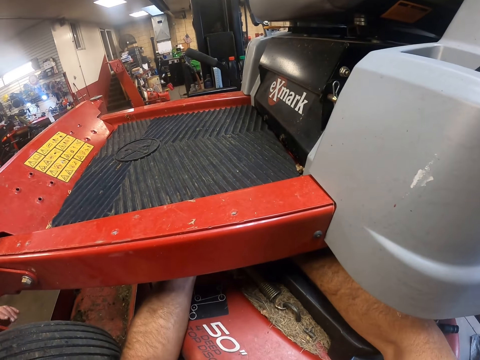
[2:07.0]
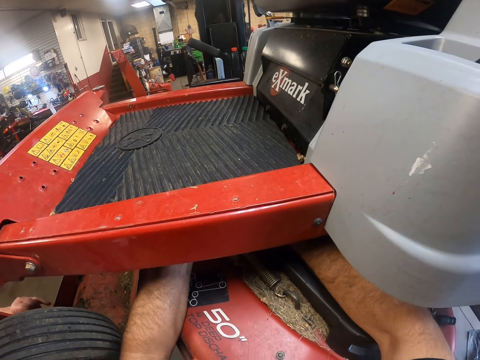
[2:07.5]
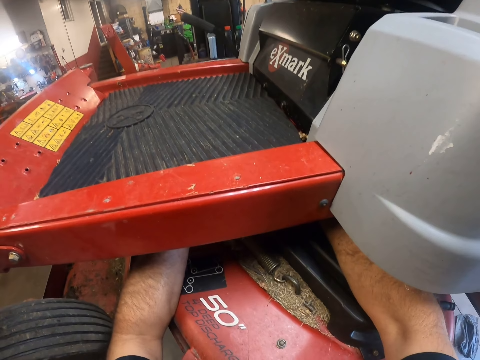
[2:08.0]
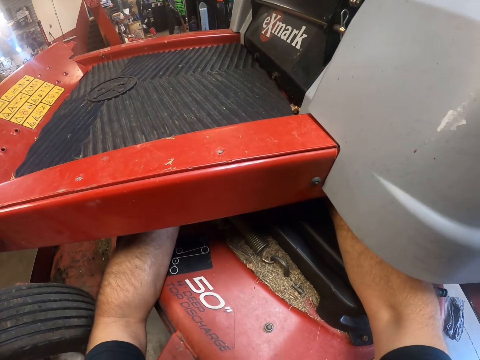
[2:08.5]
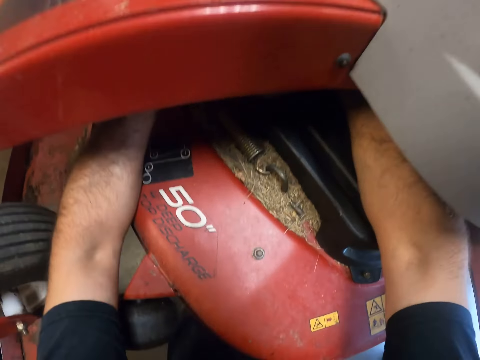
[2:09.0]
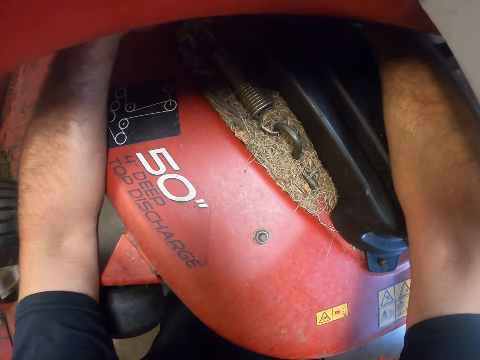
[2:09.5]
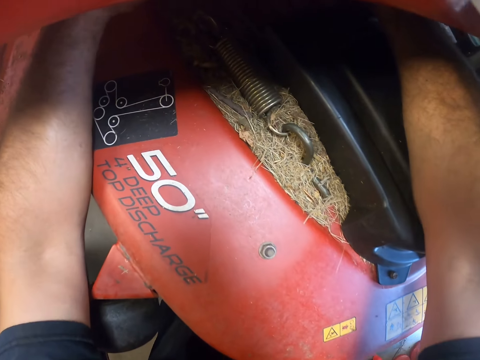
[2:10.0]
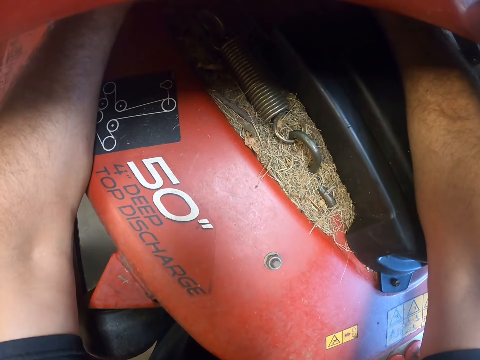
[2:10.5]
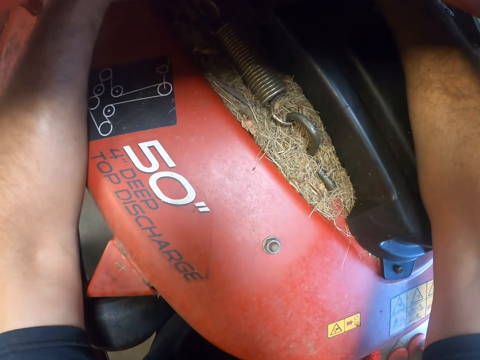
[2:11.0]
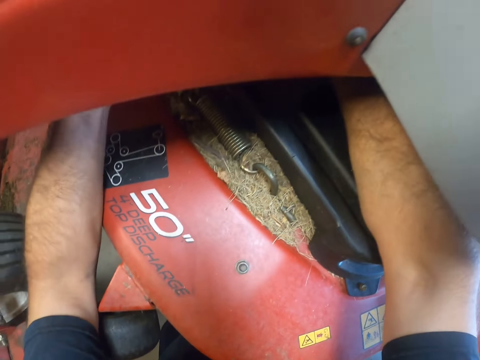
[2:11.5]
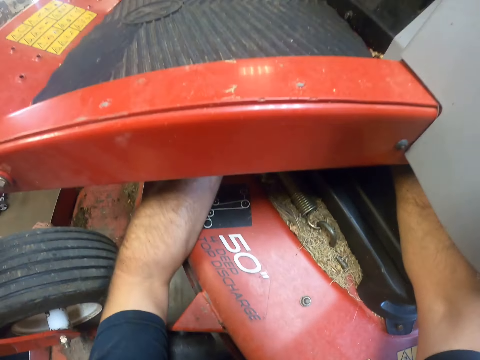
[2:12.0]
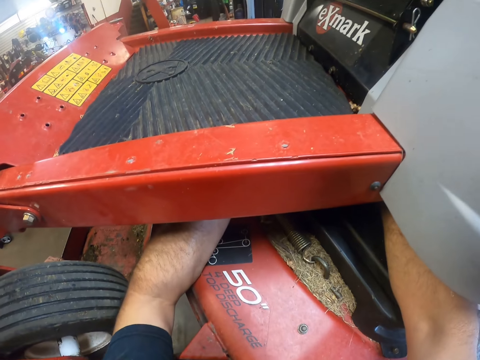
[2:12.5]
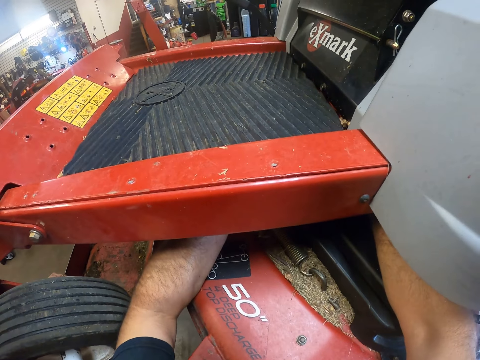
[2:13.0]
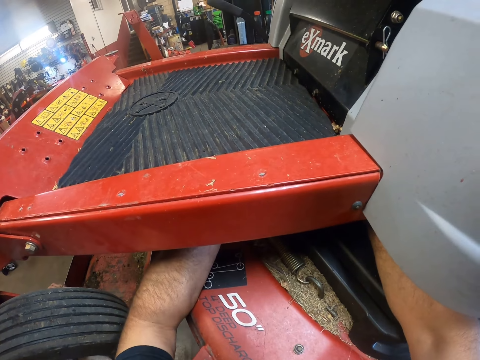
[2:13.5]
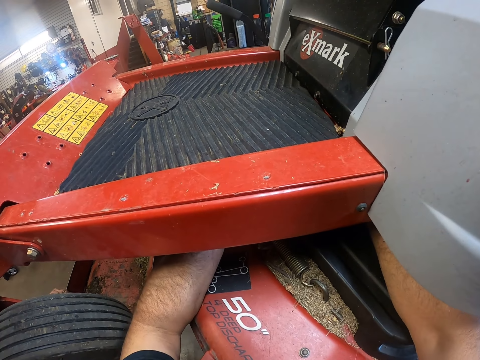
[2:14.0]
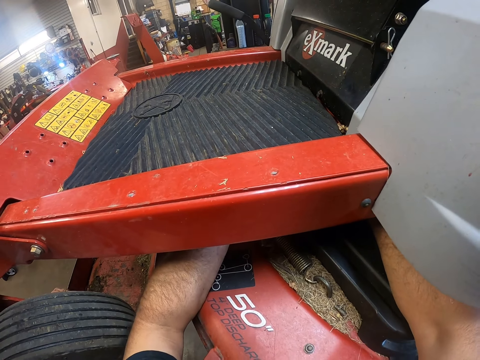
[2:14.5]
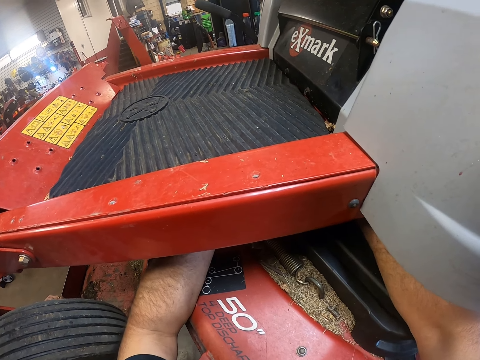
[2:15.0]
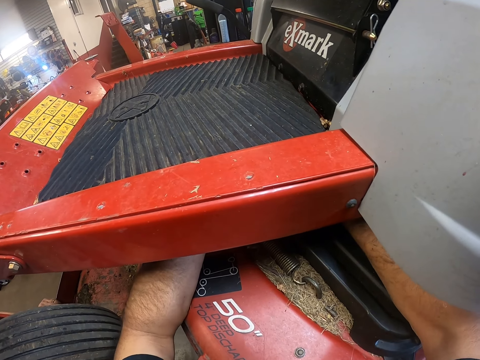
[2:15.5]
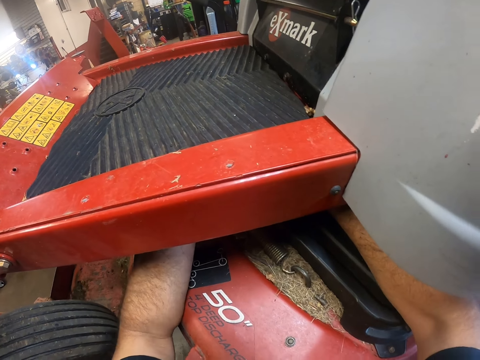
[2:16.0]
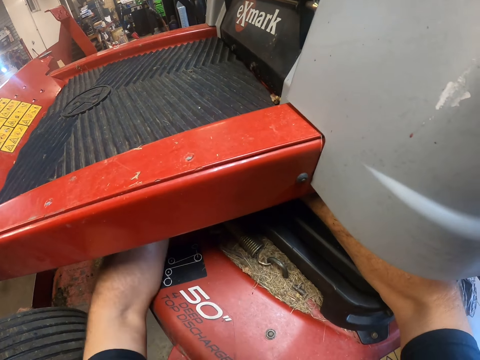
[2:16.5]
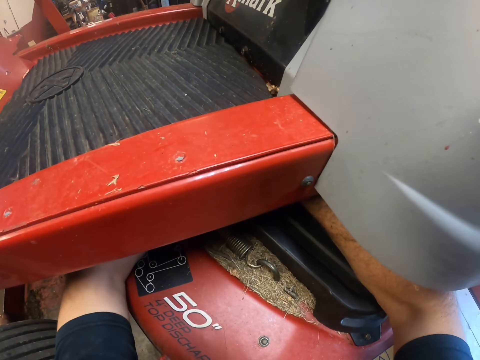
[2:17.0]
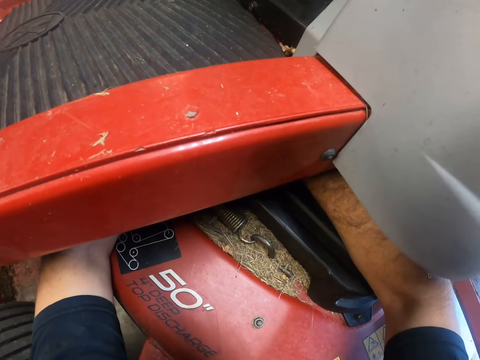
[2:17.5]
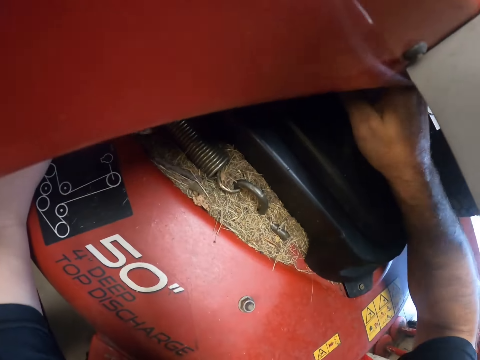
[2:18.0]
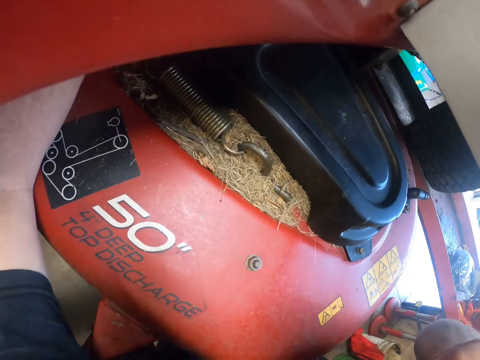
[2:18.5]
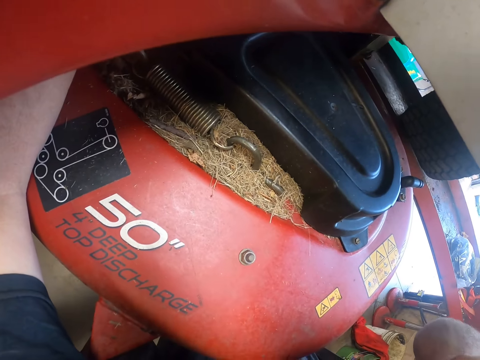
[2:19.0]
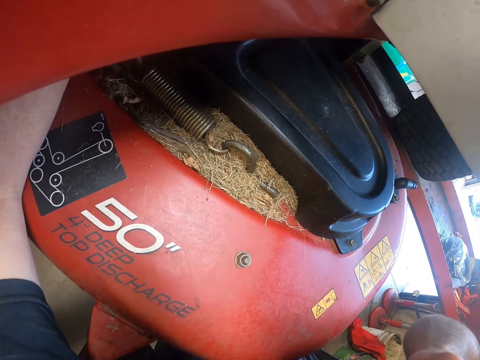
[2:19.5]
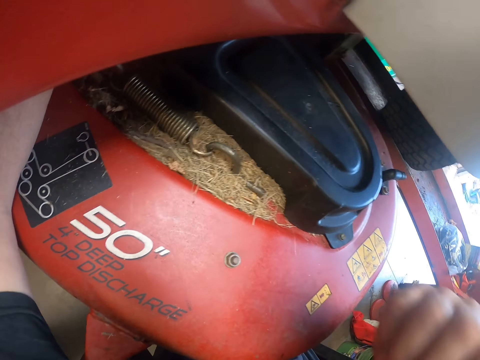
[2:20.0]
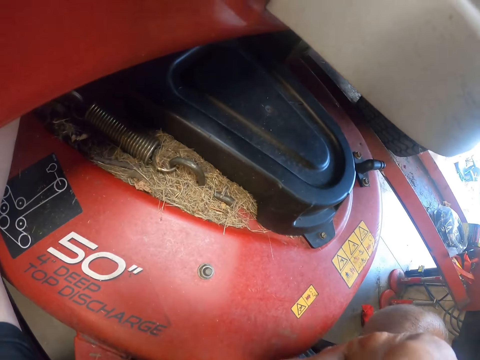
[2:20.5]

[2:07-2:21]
The camera wearer lifts one hand up. He touches his face with his right hand. He looks around.

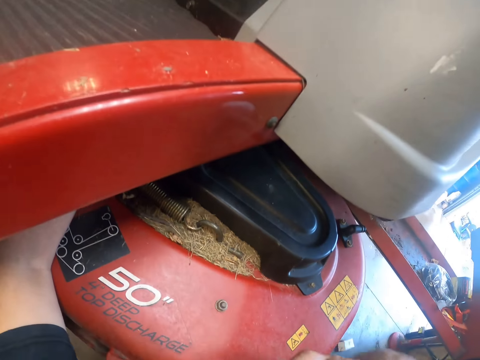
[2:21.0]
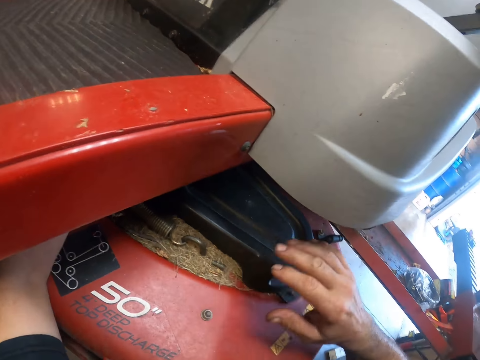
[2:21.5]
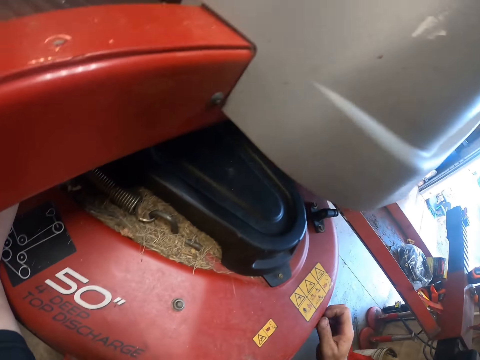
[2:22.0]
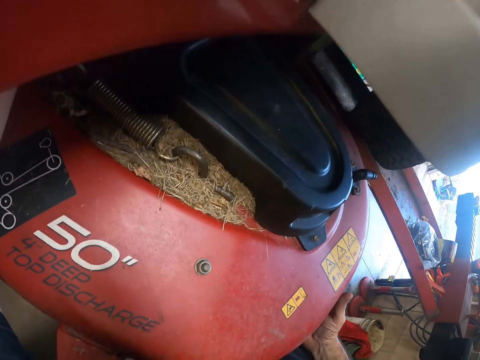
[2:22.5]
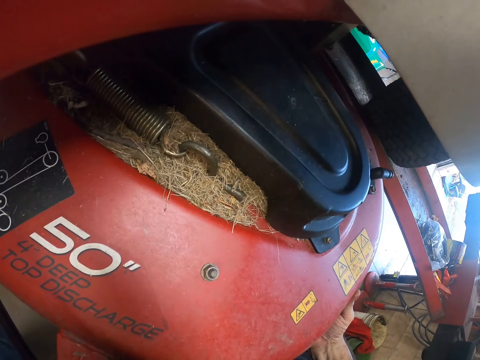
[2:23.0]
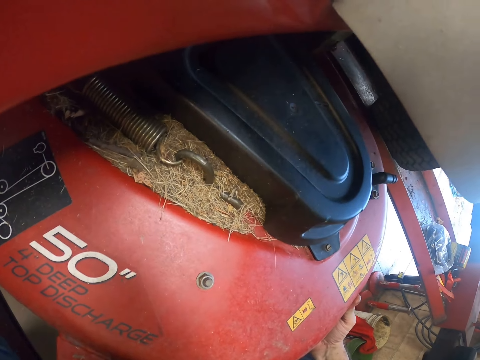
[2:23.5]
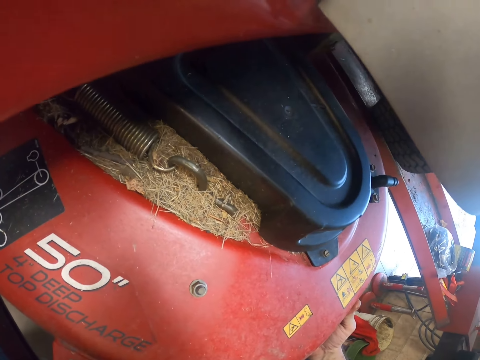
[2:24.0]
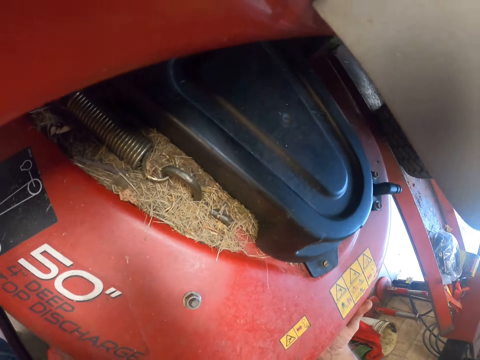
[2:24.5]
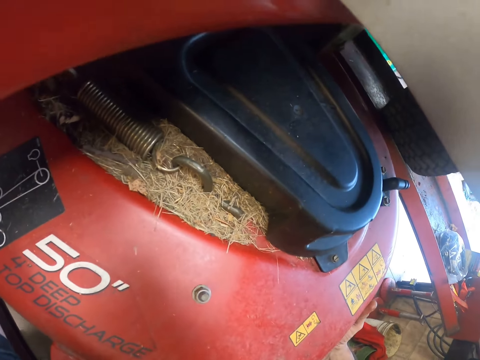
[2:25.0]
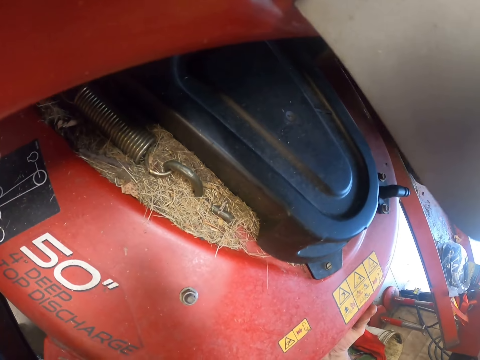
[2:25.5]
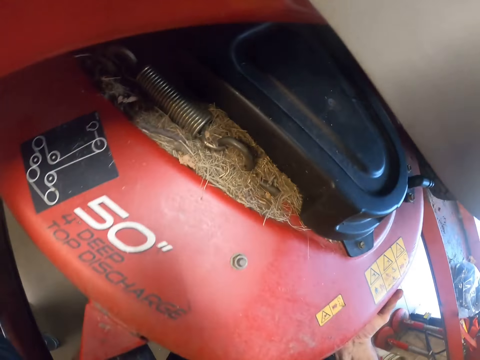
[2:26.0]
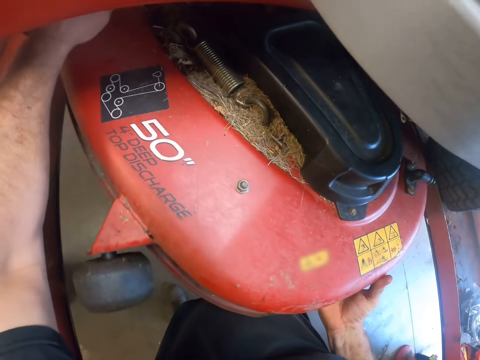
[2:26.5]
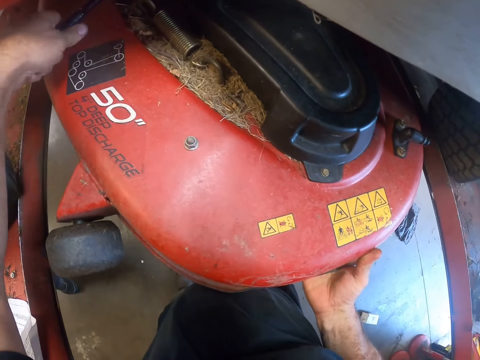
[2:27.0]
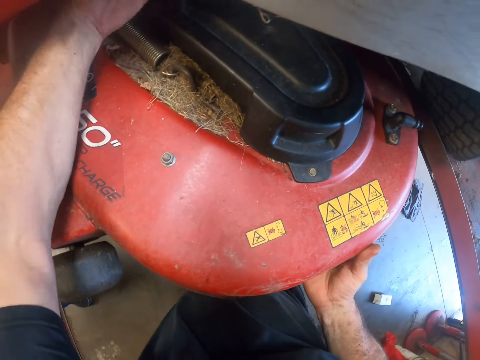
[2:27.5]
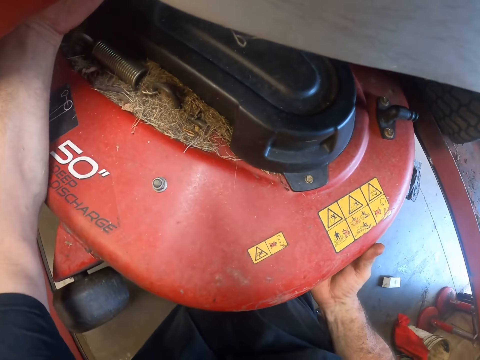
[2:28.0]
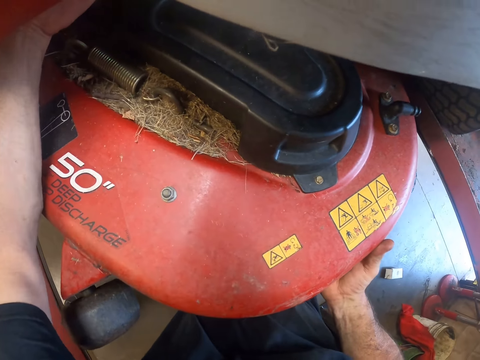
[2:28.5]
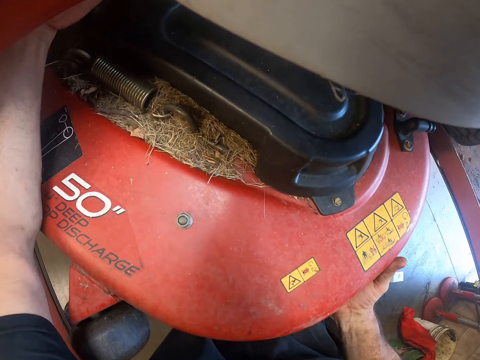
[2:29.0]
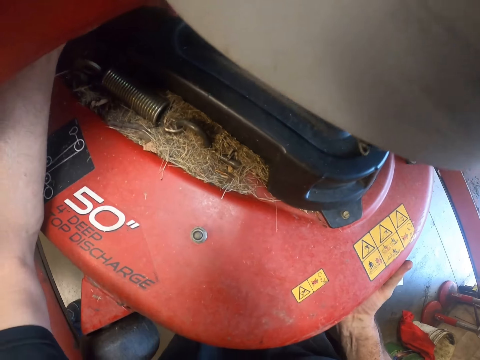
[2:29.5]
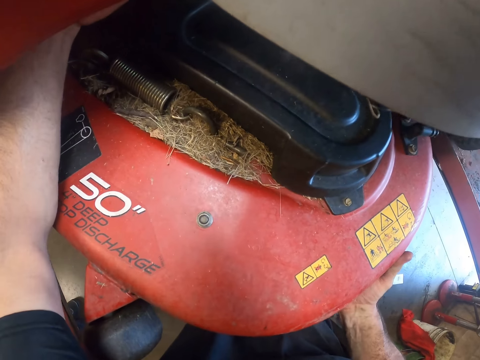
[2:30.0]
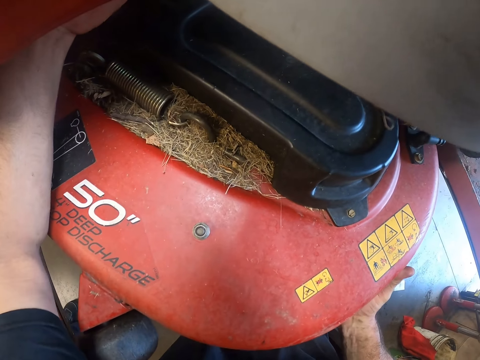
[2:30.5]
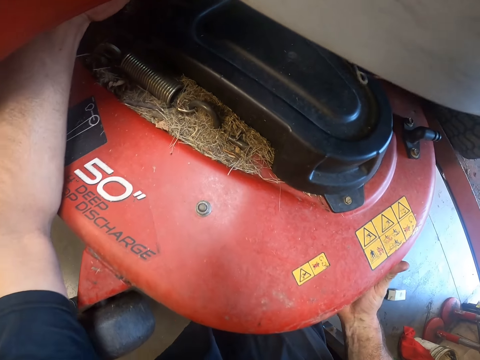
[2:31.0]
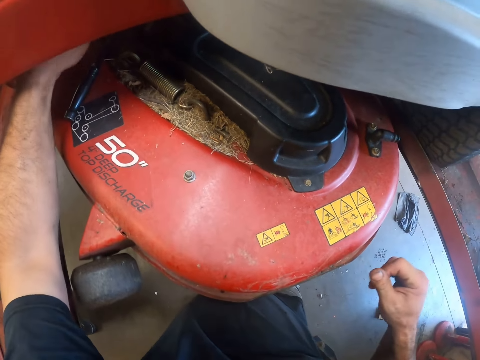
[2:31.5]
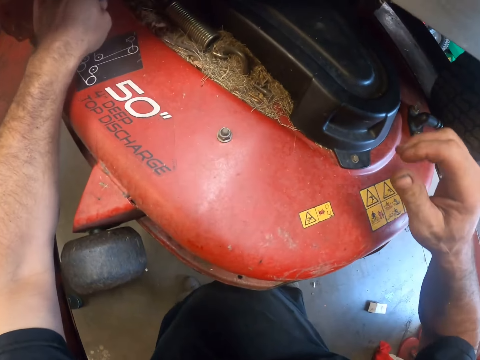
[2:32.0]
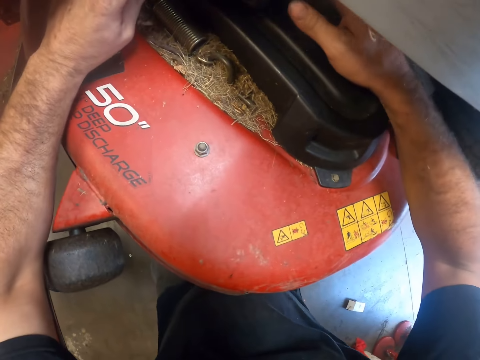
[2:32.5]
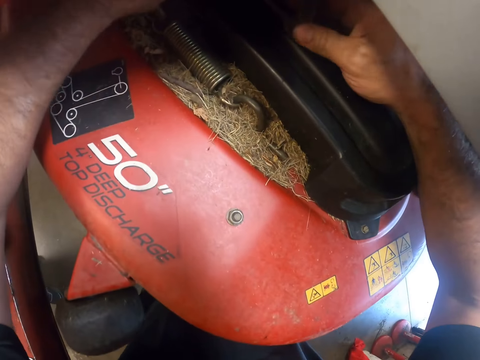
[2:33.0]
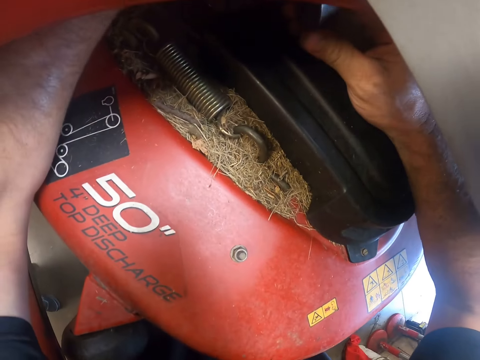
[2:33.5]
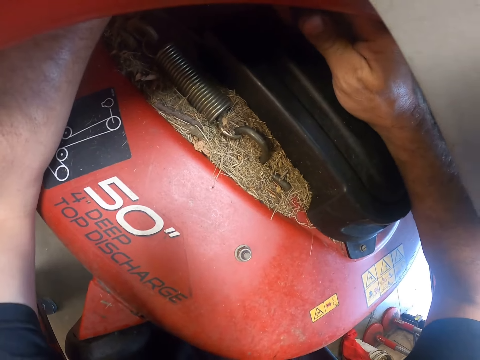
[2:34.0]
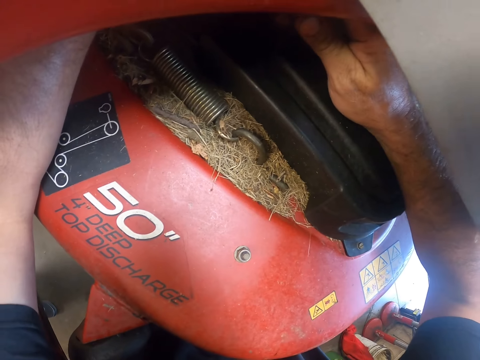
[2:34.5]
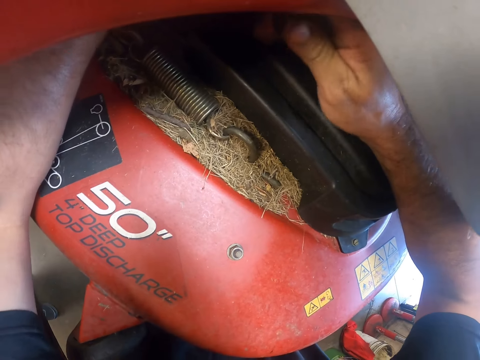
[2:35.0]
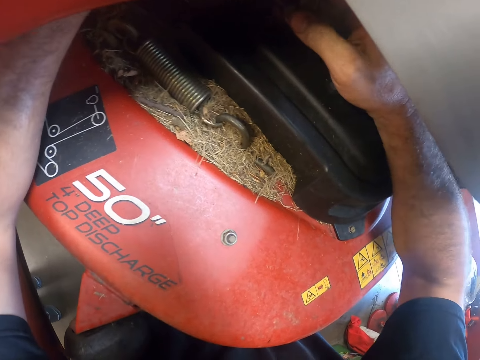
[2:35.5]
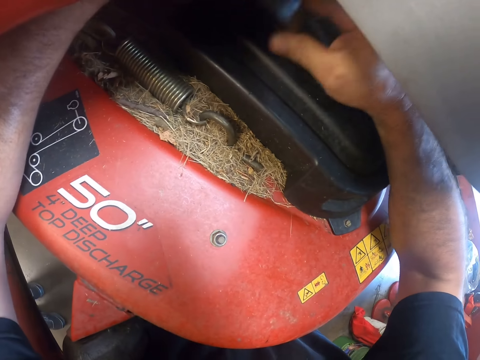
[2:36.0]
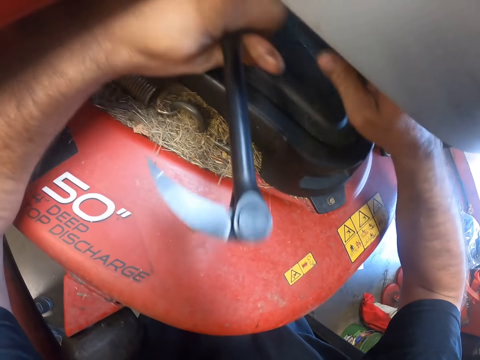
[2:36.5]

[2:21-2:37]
The camera wearer touches the lawnmower. He presses the mower deck with his right hand. He looks at the lawnmower. He repairs the lawnmower. He lets go of the lawnmower. He repairs the lawnmower. He uses the double lock prybar to reposition the bottom part of the mower with both hands.
